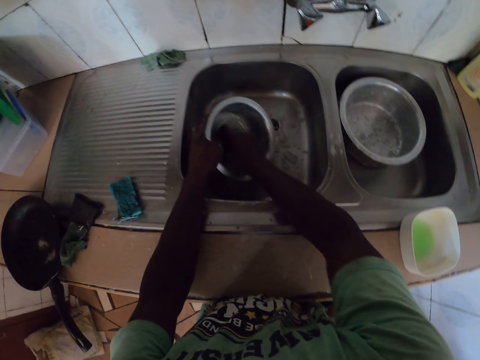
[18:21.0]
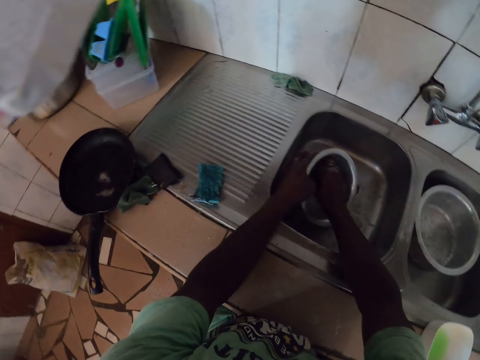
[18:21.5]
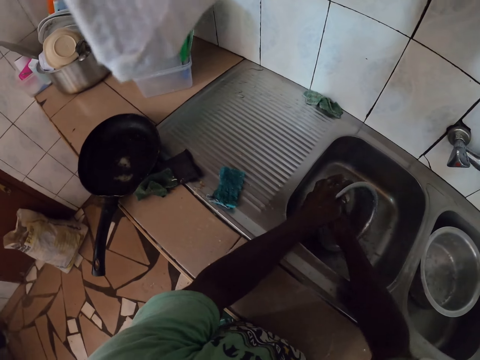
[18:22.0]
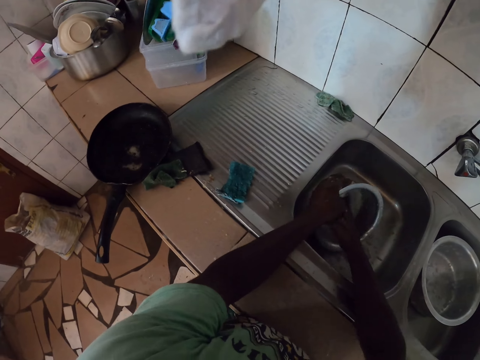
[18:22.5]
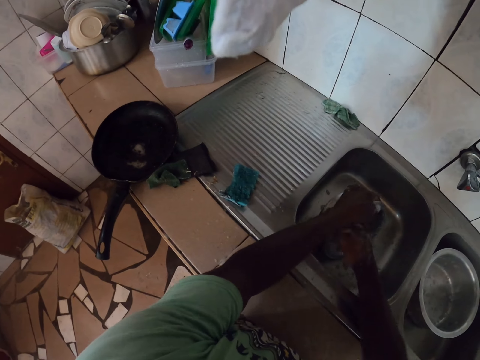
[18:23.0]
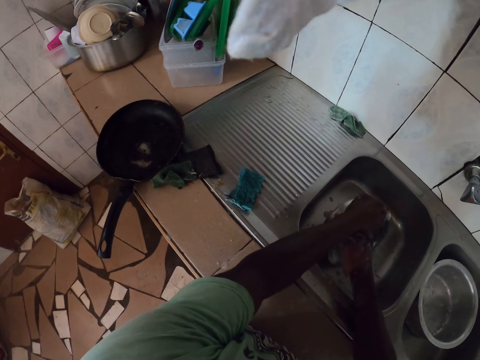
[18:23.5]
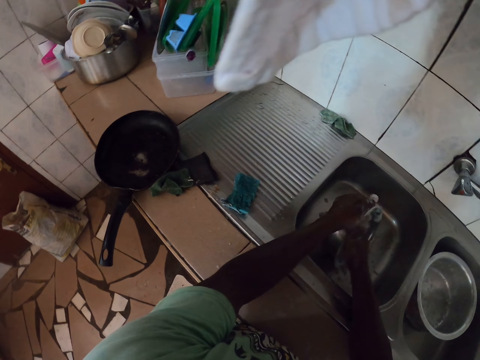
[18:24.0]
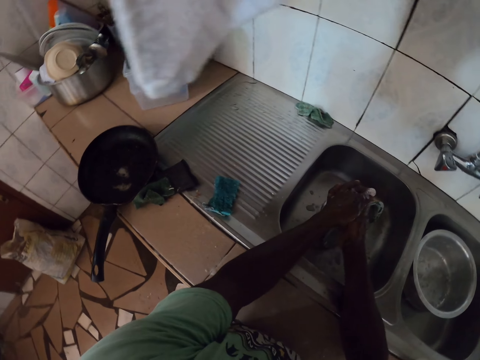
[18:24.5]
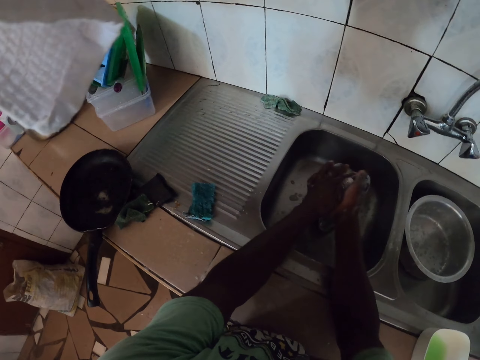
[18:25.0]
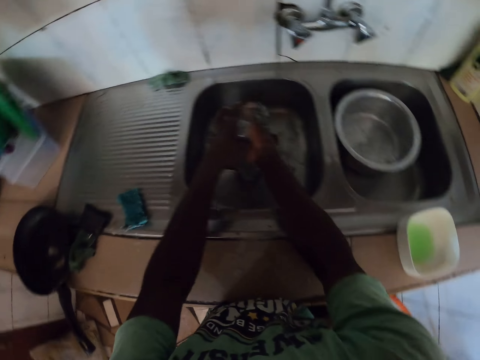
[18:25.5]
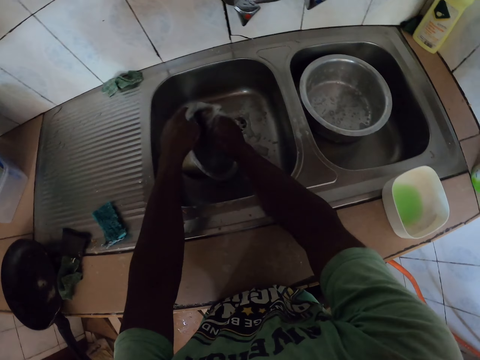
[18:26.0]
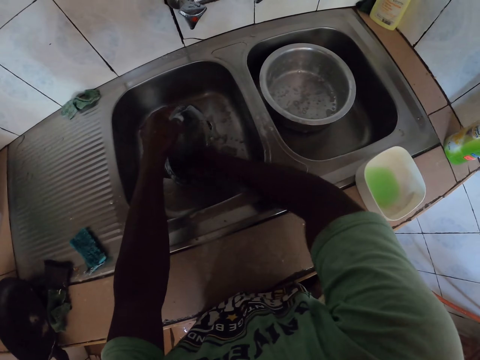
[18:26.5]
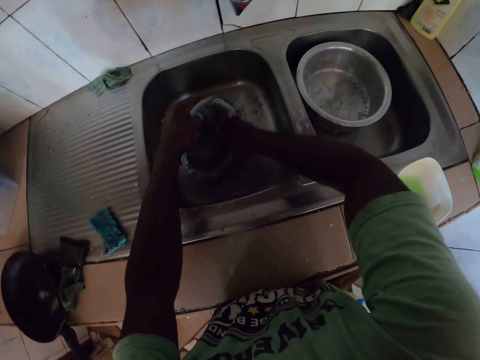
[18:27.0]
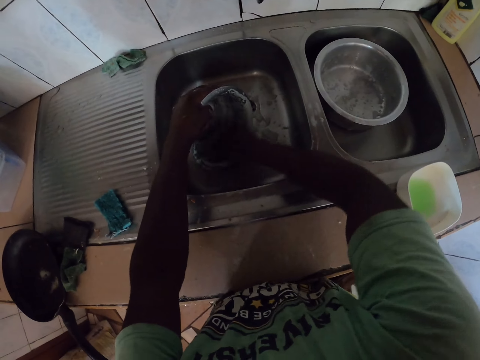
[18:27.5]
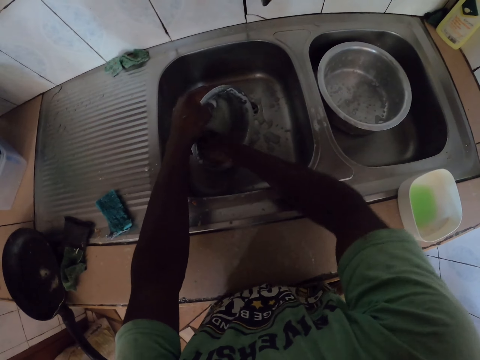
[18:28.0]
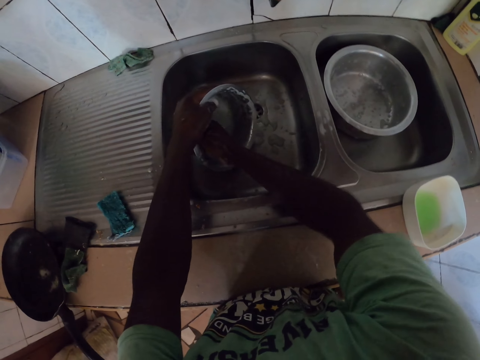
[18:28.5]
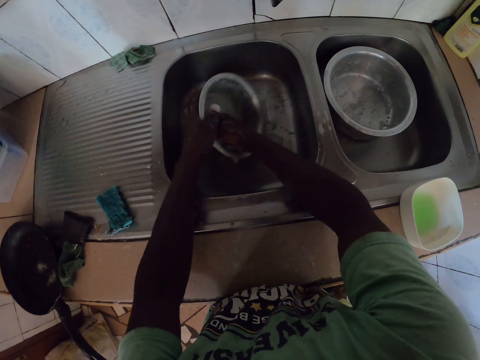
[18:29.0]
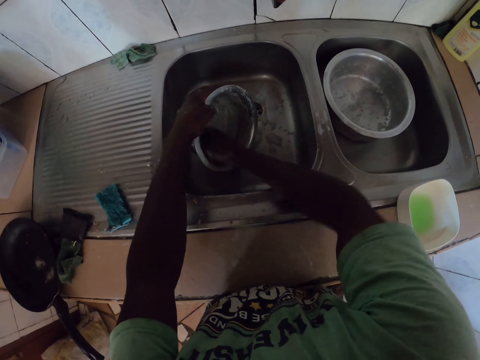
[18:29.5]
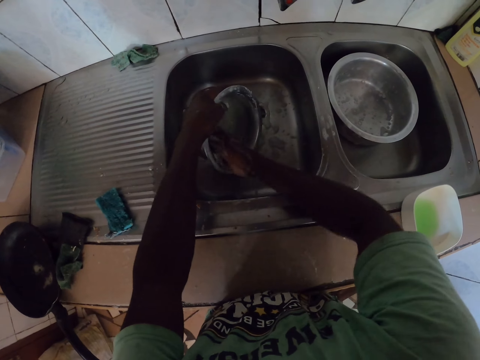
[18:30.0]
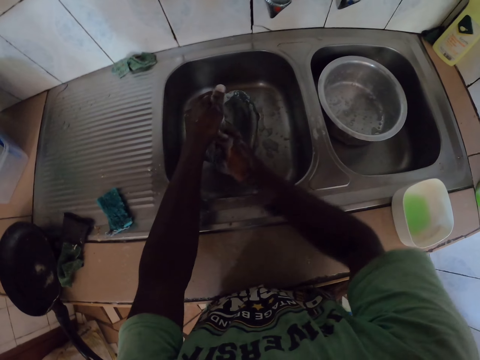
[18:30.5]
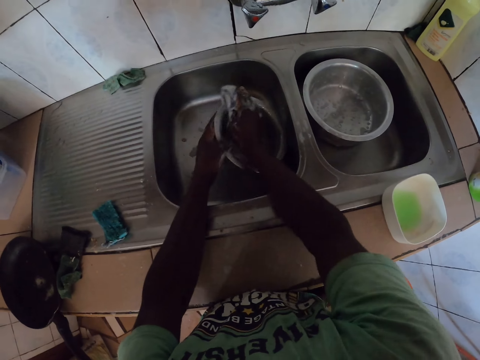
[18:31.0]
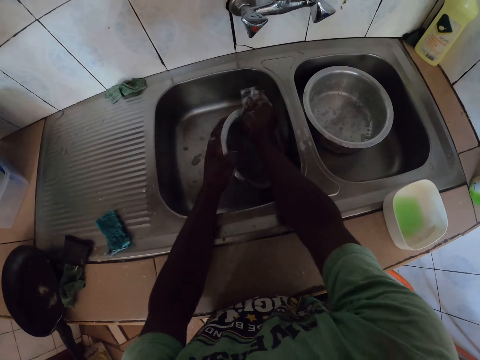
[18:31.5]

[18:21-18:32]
The camera wearer stares around. They clean the cooking pot with a sponge. They stare around. They clean the cooking pot with a sponge.

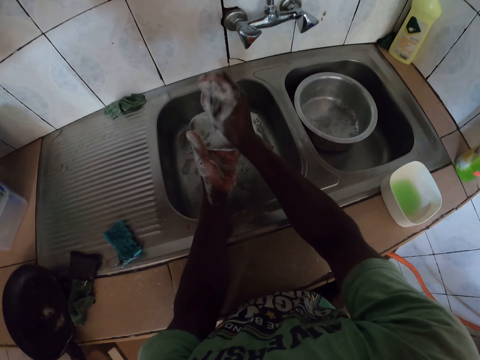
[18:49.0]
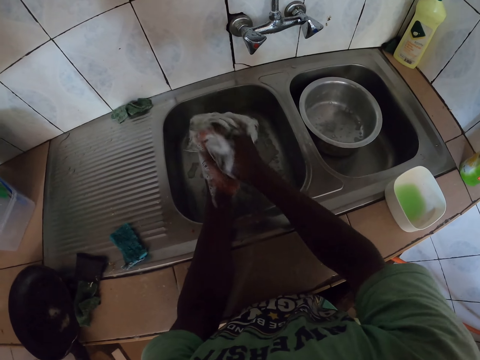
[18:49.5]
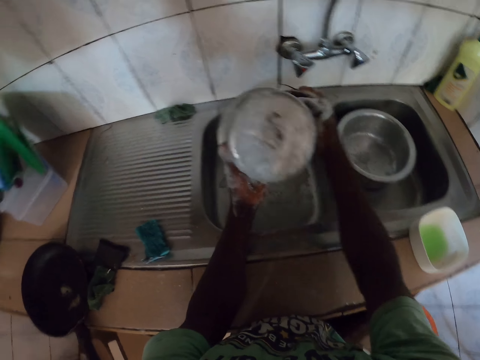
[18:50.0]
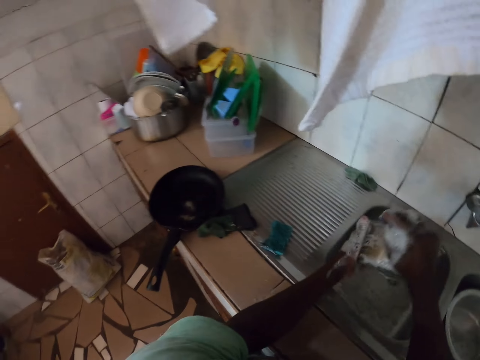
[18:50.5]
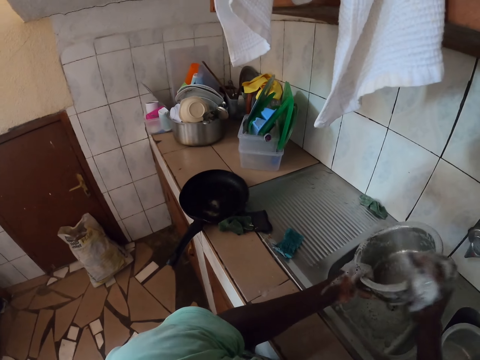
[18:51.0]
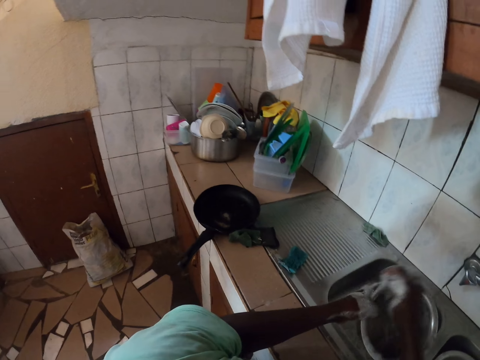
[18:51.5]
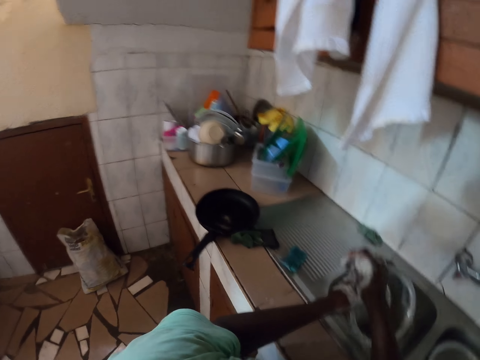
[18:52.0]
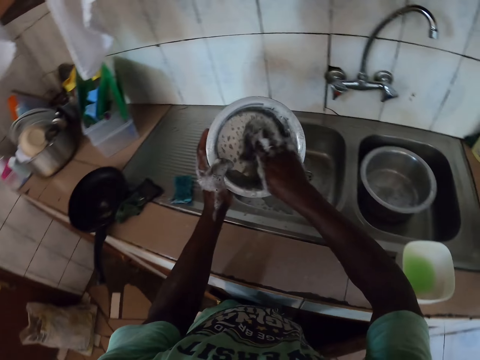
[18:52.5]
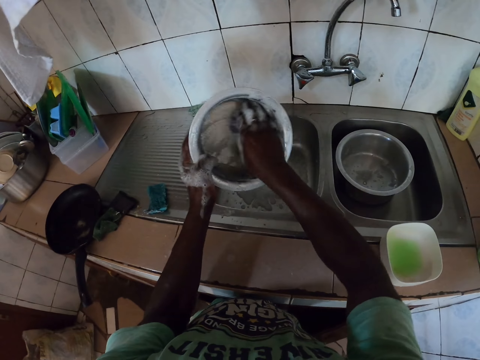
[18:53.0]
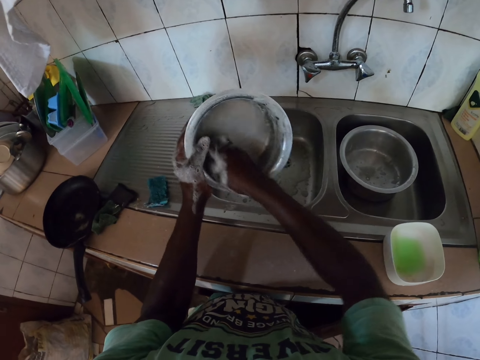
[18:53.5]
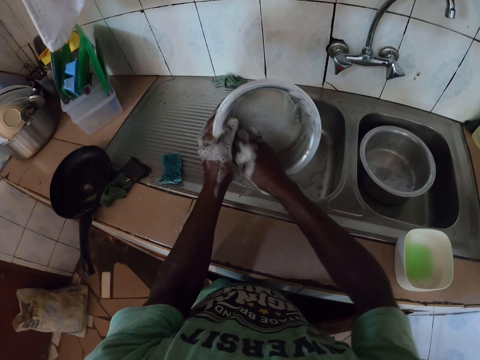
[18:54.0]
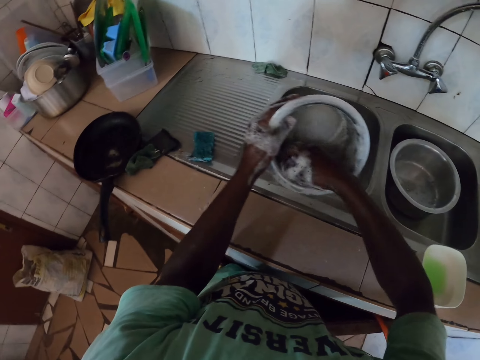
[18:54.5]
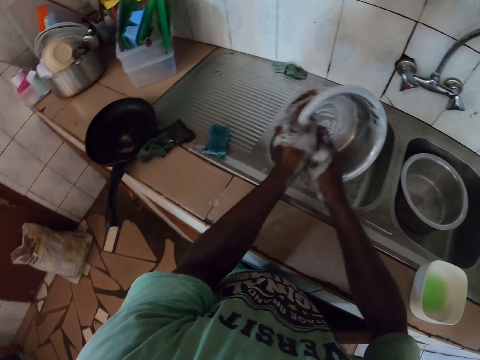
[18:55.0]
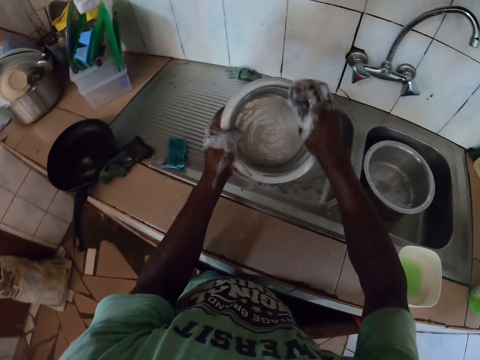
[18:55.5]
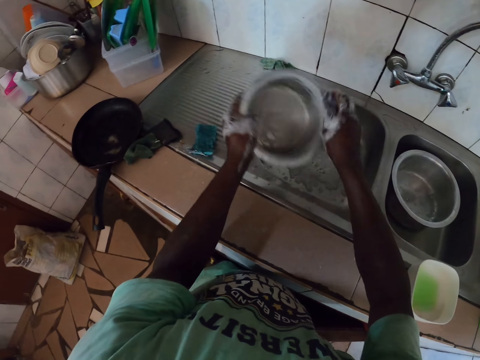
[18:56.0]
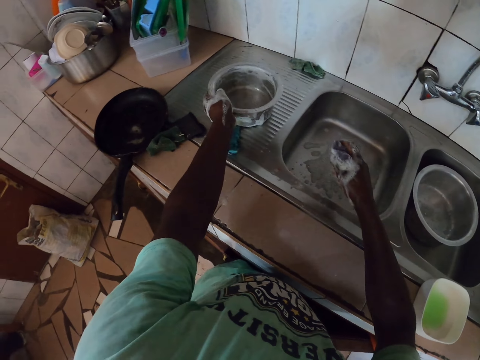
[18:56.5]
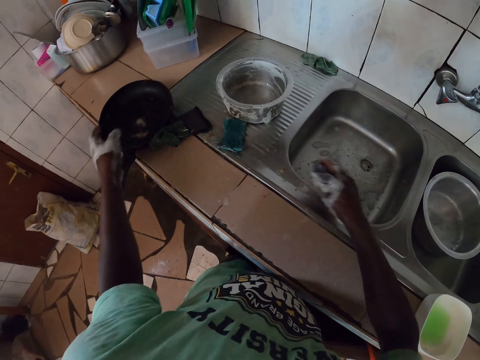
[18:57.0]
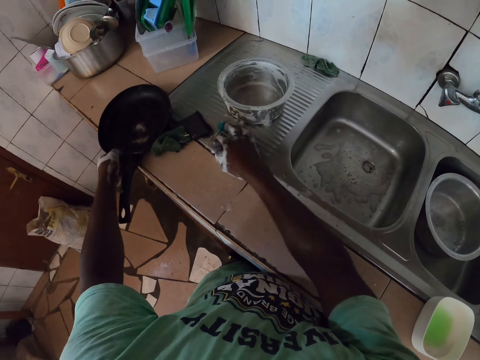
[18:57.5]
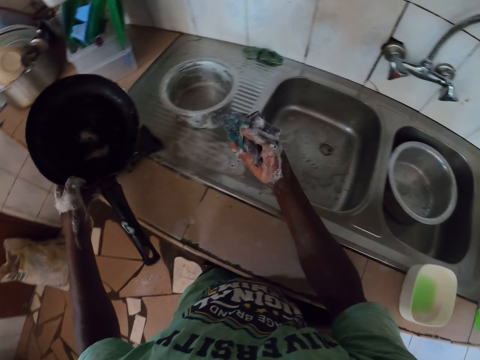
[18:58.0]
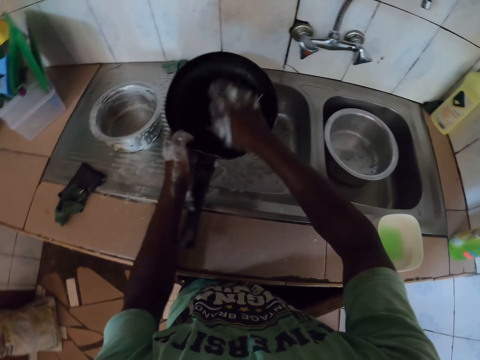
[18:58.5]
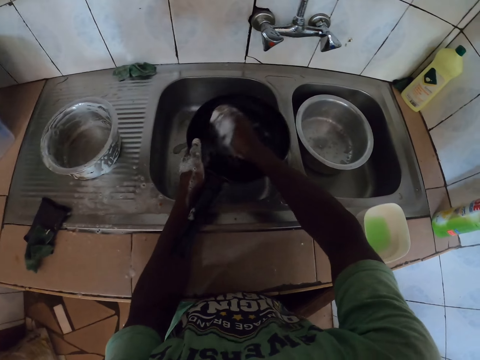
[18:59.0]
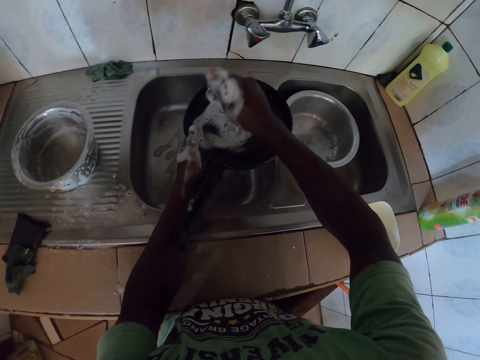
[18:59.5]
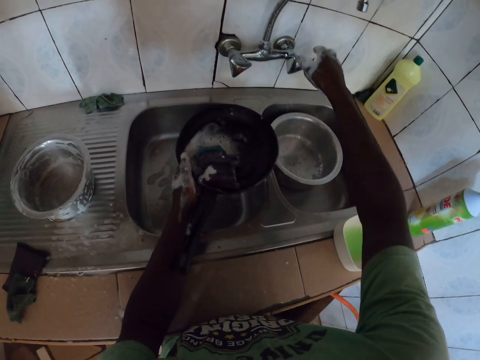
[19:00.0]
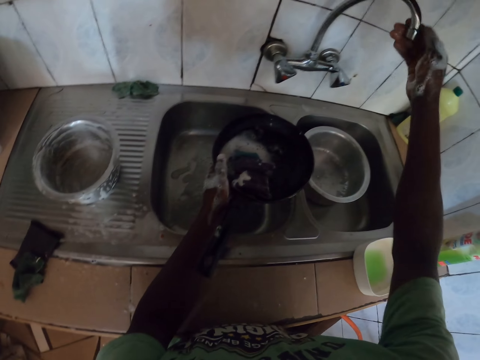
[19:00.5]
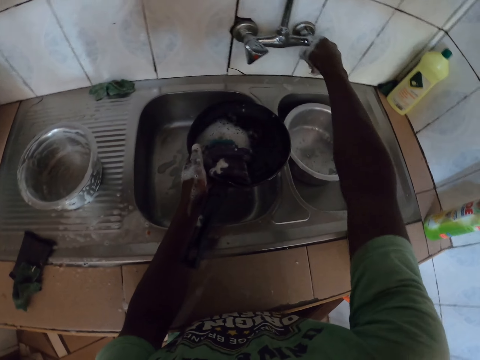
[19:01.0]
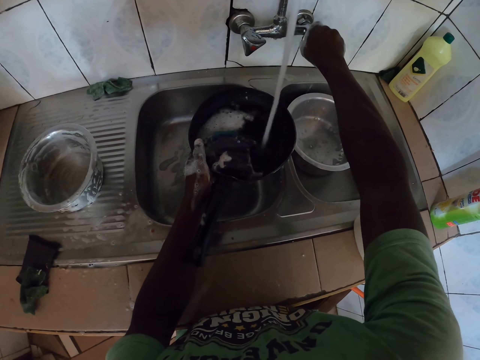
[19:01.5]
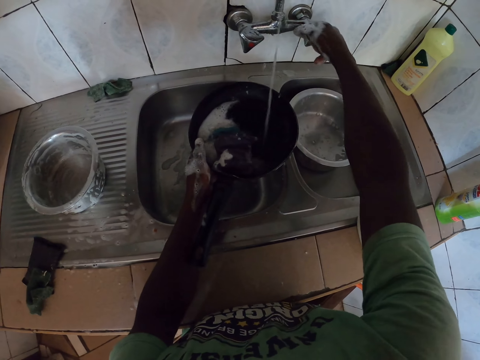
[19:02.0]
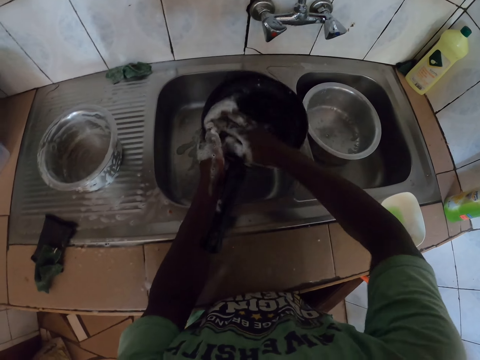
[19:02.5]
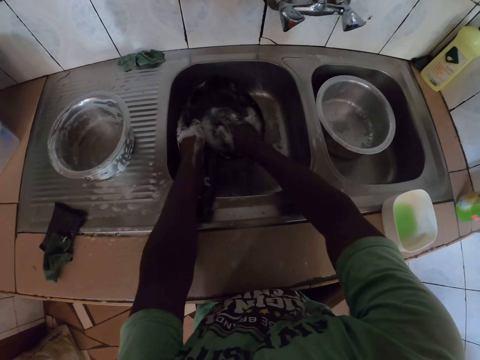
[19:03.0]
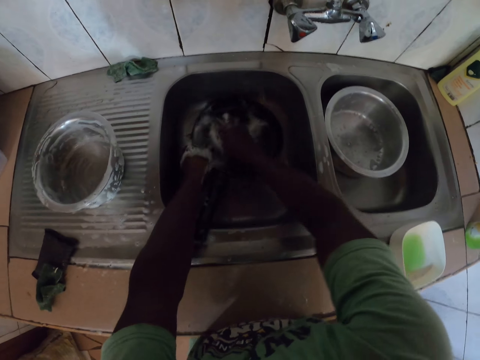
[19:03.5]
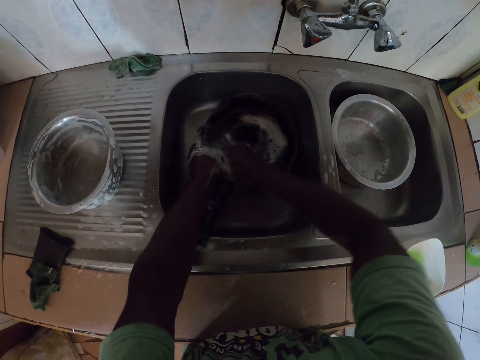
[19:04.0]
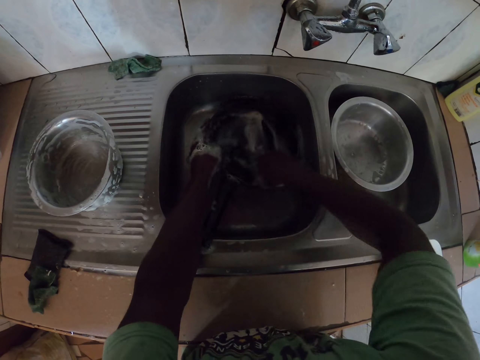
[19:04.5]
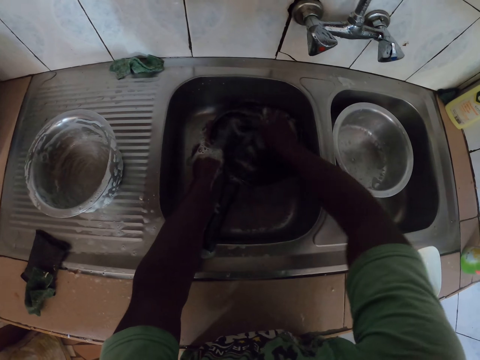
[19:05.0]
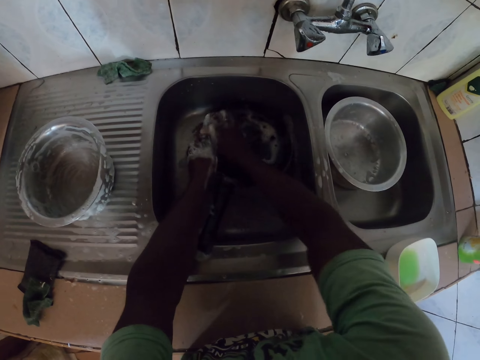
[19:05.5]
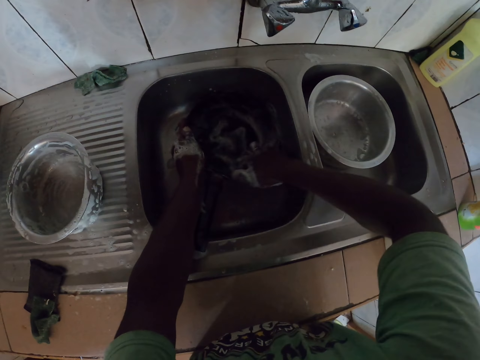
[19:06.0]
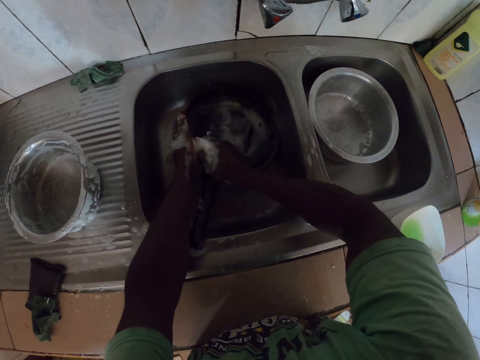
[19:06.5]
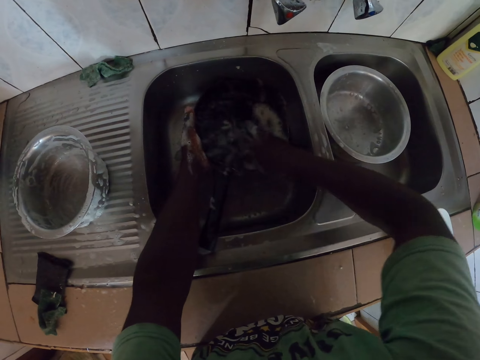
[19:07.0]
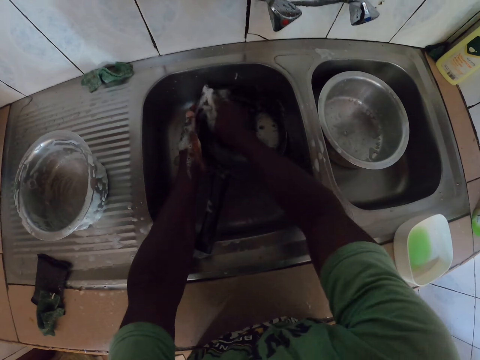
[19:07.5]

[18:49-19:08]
The camera wearer stares around. They clean the cooking pot with a sponge. They stare around. They clean the cooking pot with a sponge. They put the cooking pot on the countertop of a sink with the left hand. They grab a black cooking pan from the sink countertop with the left hand. They pick up a sponge on the countertop with the right hand. They clean the cooking pan with the sponge. They press the sponge with the right hand and drop the sponge in the cooking pan with the right hand. They turn the tap to the side with the right hand. They open the tap, collect the tap water in the cooking pan and close the tap. They clean the cooking pan with the sponge.
